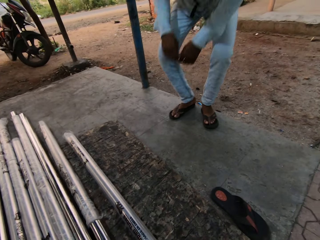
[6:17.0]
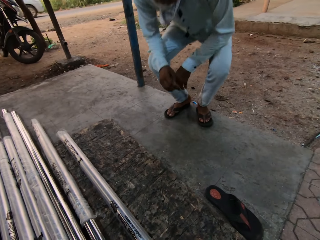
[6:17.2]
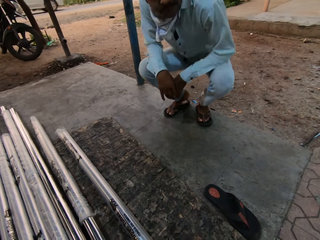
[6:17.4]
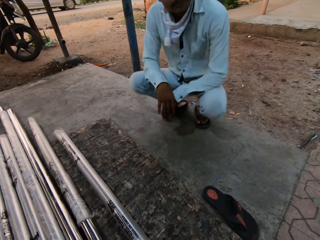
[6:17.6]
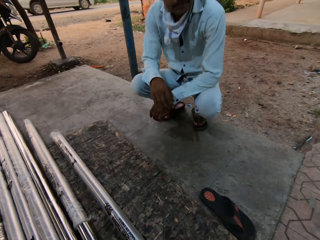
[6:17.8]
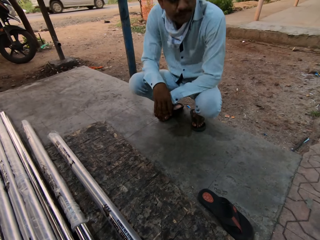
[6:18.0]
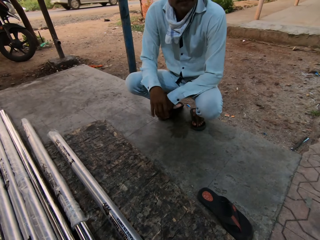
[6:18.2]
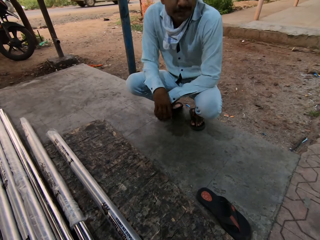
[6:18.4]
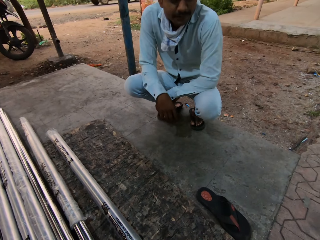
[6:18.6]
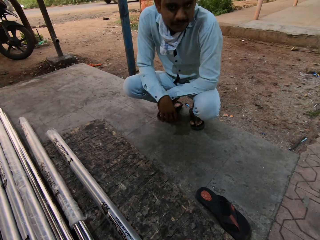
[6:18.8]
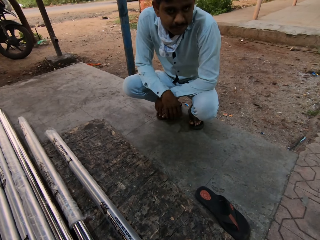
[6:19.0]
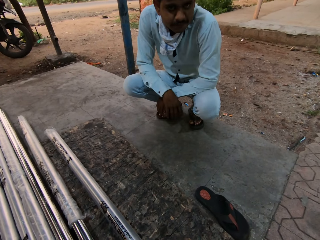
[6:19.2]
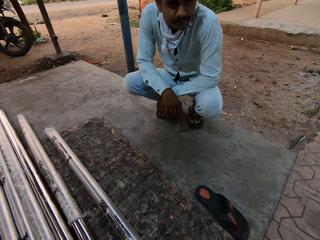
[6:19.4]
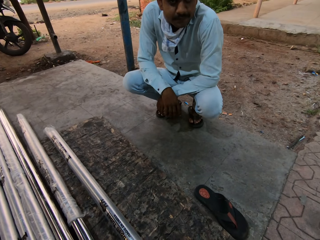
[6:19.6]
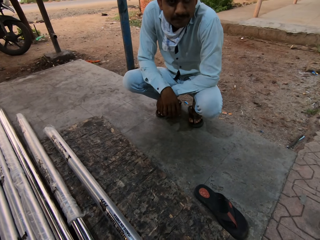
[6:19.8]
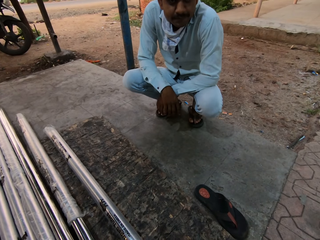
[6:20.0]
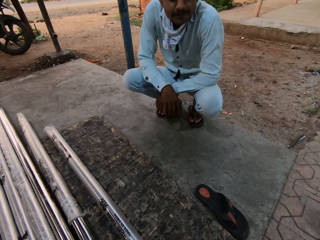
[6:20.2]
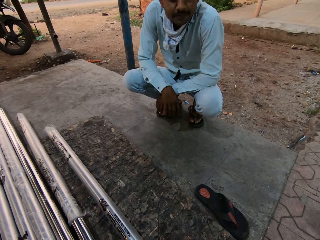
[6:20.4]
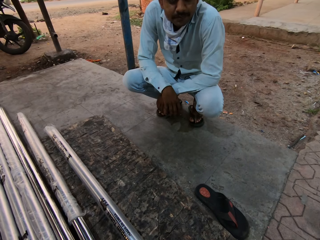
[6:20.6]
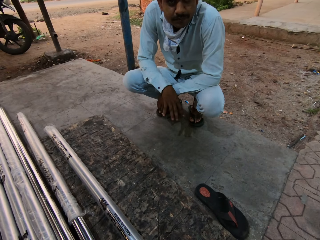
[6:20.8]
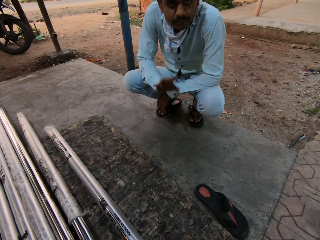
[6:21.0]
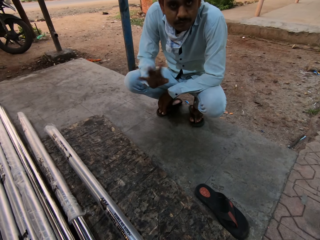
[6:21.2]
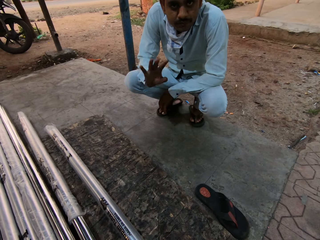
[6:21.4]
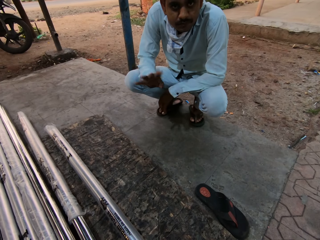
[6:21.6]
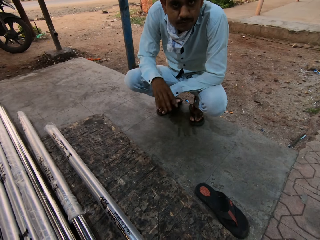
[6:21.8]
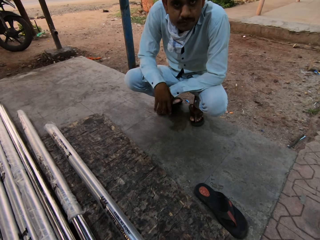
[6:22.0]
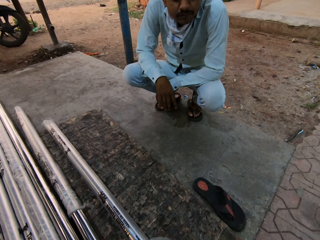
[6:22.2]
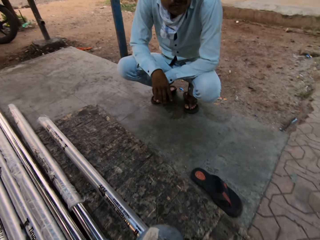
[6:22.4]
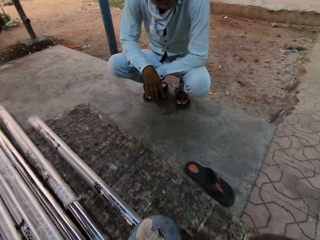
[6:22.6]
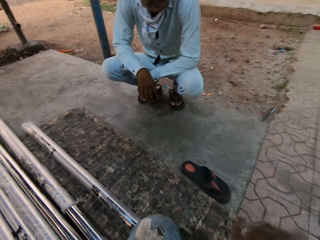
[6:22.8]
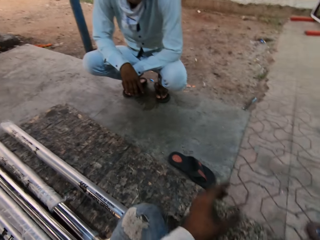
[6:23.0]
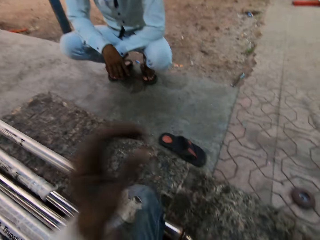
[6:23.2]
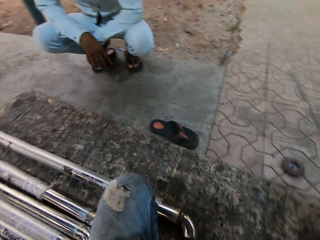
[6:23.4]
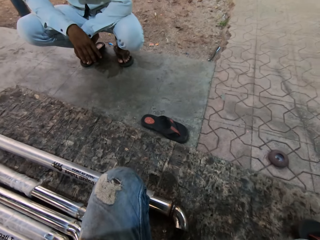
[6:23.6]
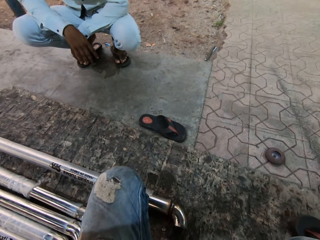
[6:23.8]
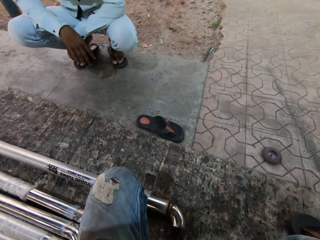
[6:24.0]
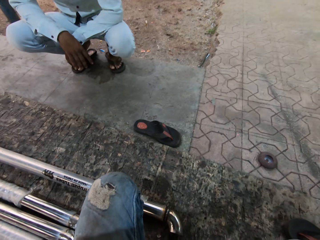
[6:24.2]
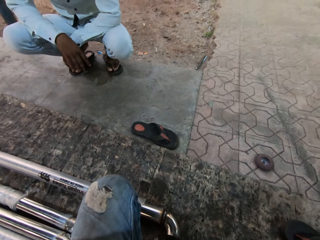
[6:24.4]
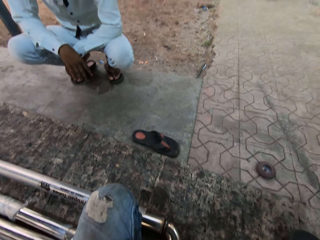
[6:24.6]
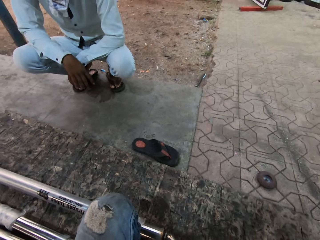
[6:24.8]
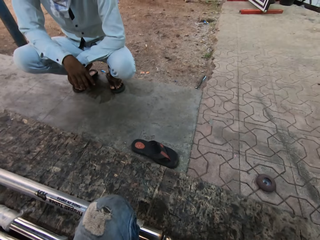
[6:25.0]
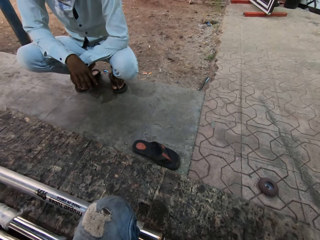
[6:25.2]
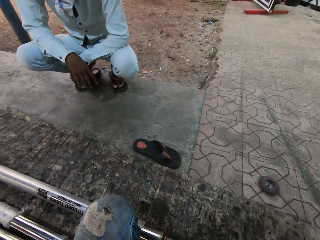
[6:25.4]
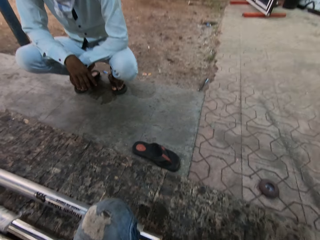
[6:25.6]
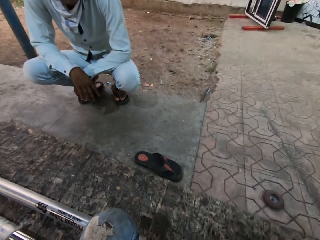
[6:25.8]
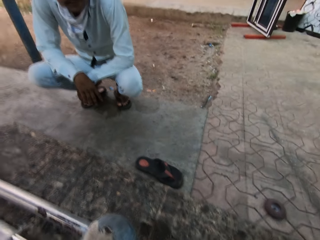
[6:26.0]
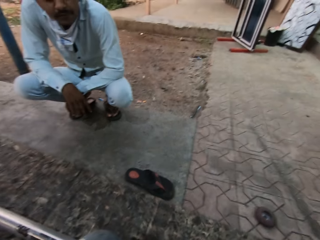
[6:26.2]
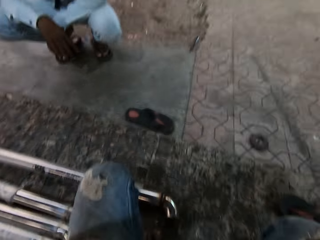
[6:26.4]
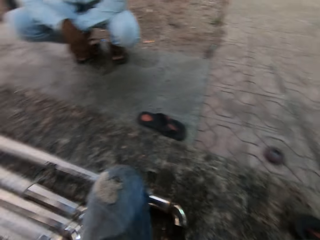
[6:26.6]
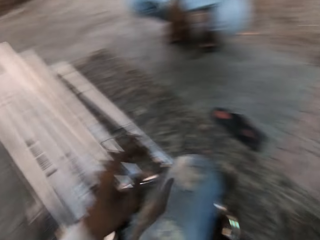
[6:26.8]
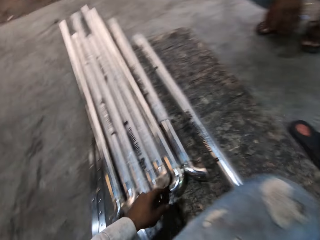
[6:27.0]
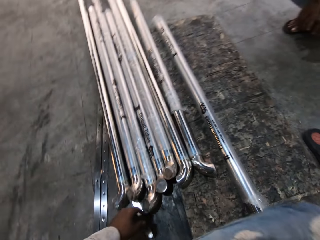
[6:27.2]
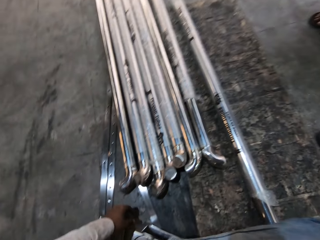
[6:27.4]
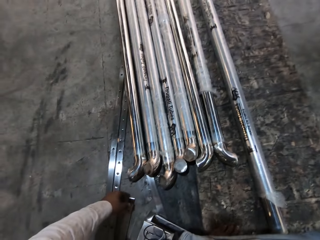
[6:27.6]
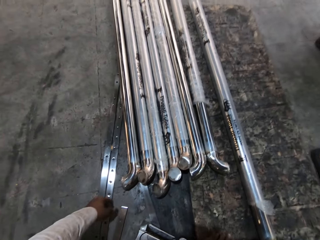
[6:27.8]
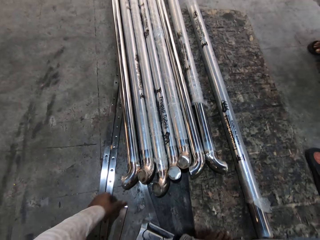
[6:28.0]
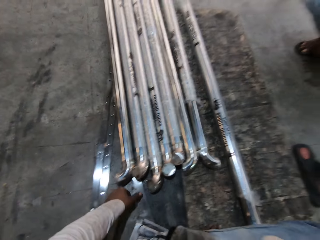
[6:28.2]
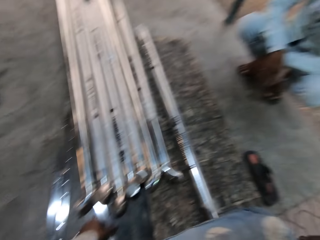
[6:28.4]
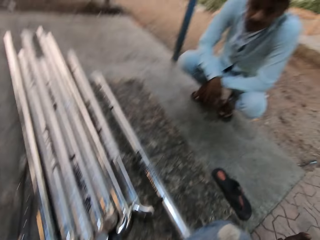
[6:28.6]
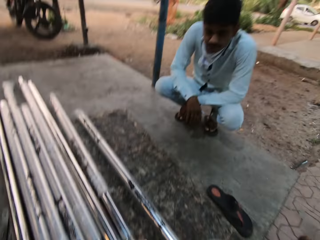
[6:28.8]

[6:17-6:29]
A person squats. The person waves at the camera. The camera wearer looks at the person. They look around. They raise the hand. They look around. They adjust the camera.

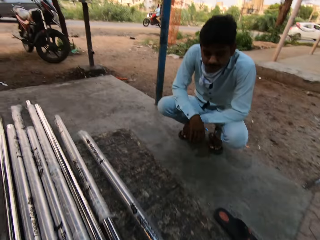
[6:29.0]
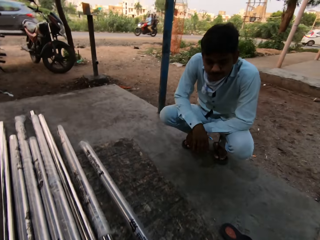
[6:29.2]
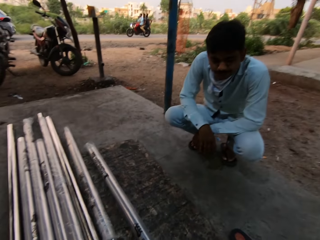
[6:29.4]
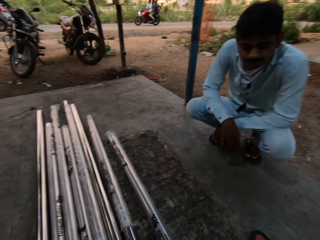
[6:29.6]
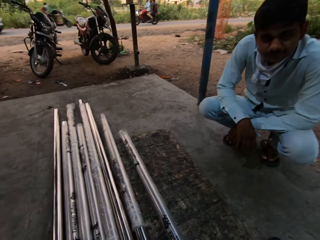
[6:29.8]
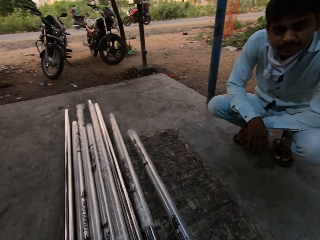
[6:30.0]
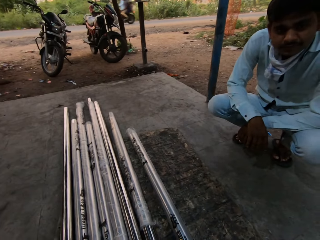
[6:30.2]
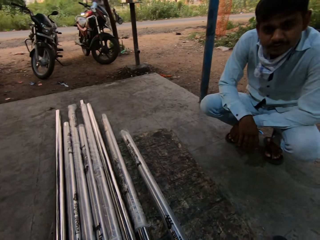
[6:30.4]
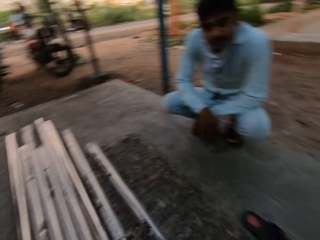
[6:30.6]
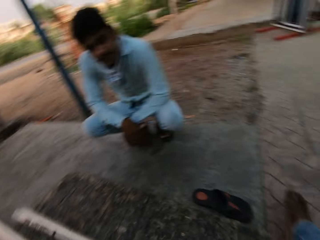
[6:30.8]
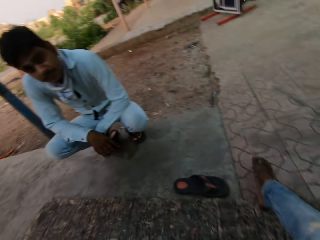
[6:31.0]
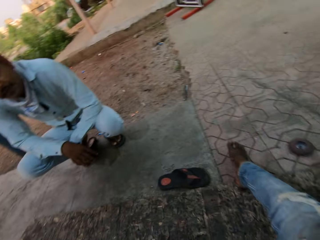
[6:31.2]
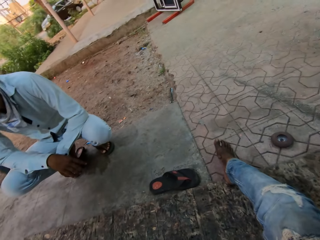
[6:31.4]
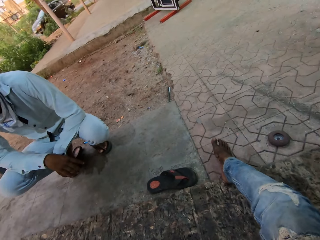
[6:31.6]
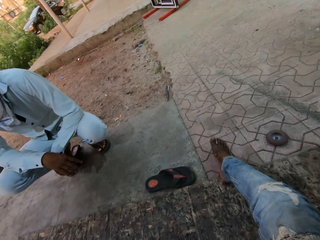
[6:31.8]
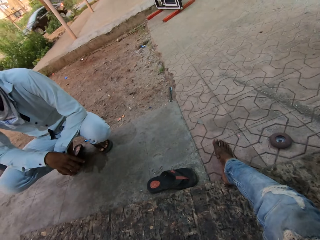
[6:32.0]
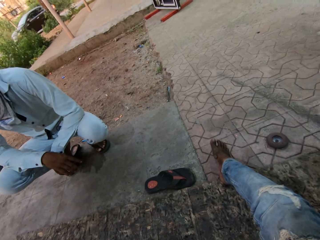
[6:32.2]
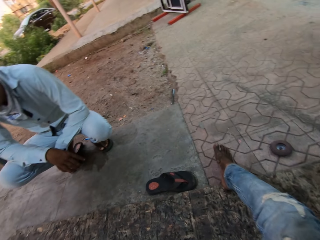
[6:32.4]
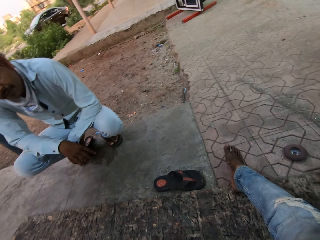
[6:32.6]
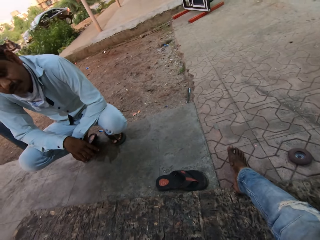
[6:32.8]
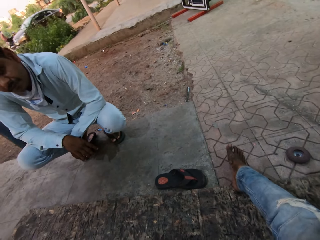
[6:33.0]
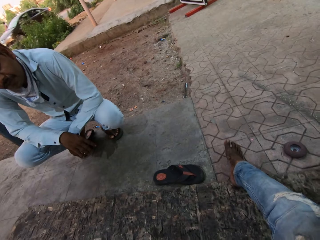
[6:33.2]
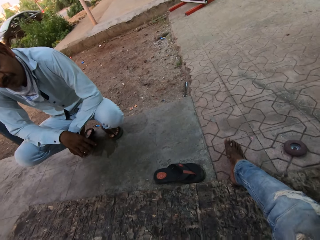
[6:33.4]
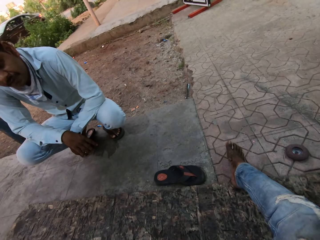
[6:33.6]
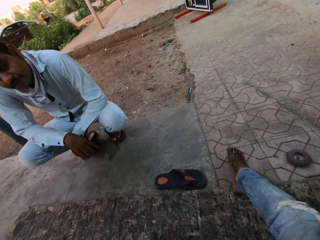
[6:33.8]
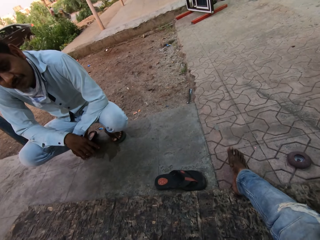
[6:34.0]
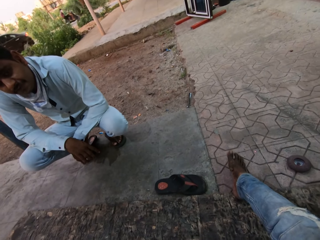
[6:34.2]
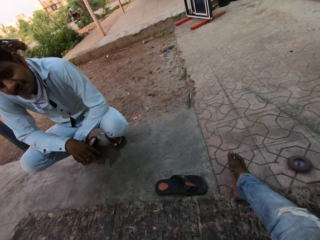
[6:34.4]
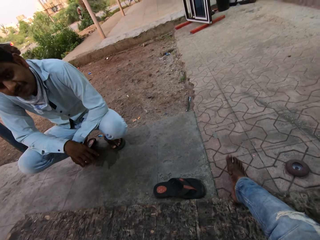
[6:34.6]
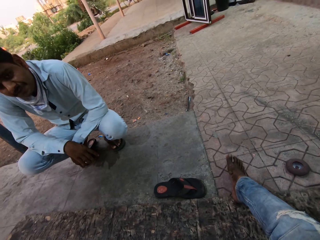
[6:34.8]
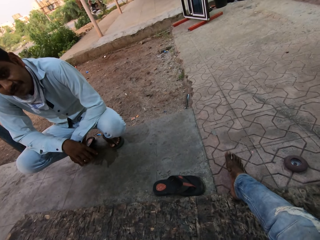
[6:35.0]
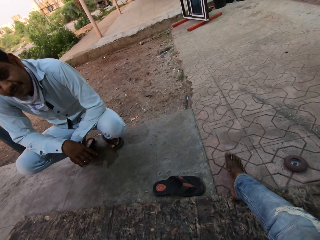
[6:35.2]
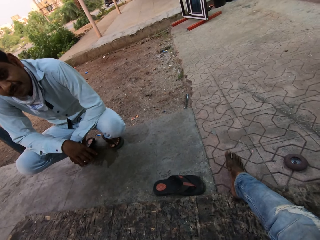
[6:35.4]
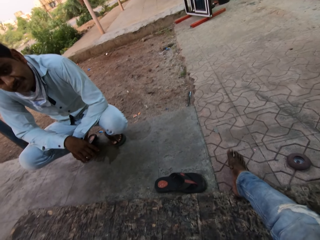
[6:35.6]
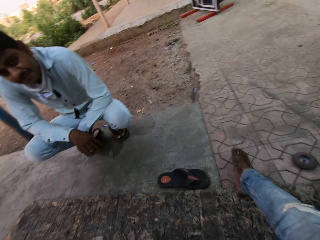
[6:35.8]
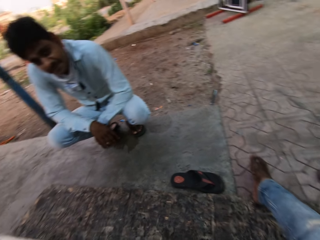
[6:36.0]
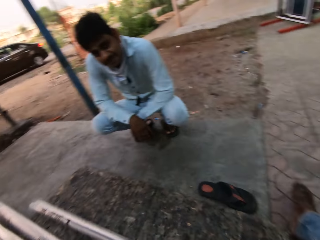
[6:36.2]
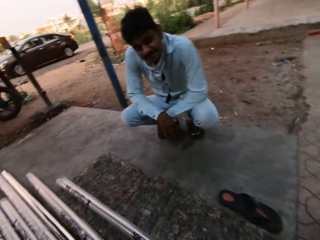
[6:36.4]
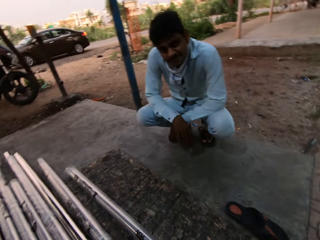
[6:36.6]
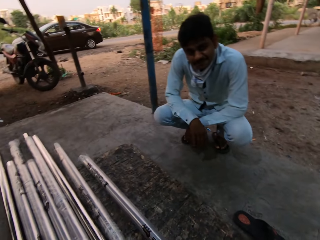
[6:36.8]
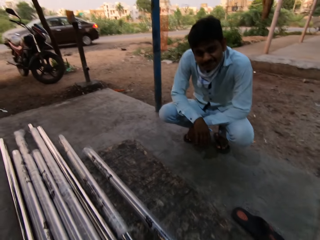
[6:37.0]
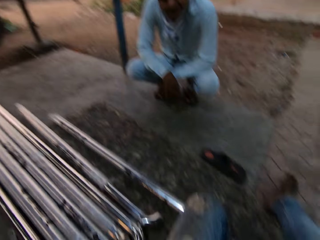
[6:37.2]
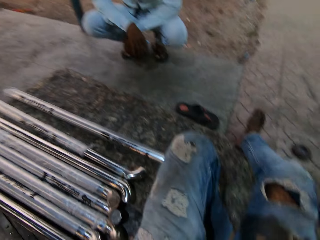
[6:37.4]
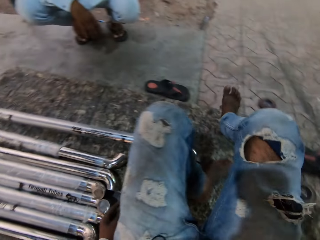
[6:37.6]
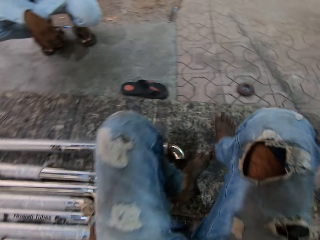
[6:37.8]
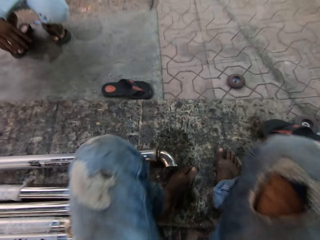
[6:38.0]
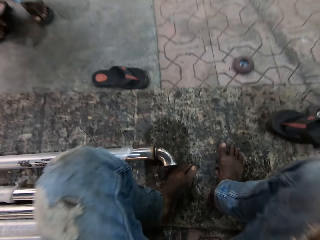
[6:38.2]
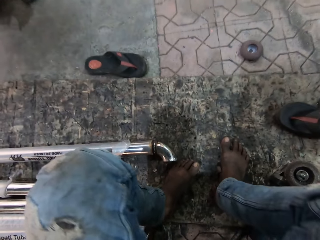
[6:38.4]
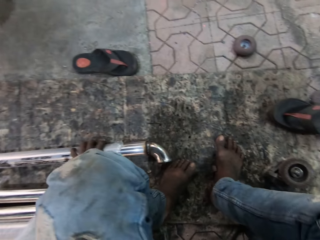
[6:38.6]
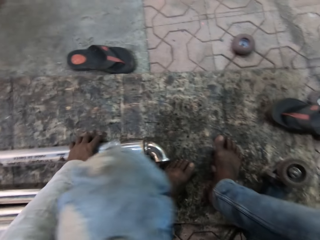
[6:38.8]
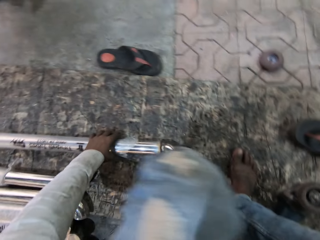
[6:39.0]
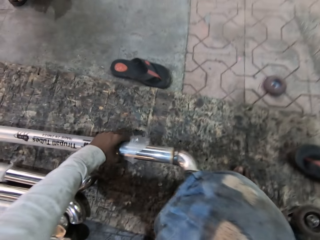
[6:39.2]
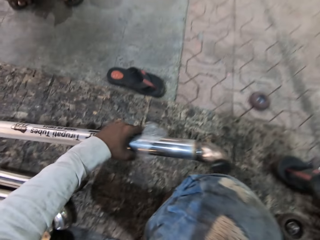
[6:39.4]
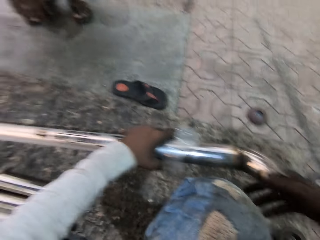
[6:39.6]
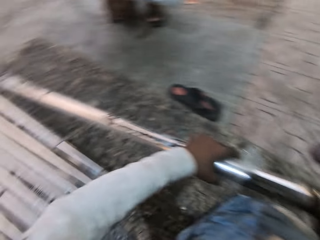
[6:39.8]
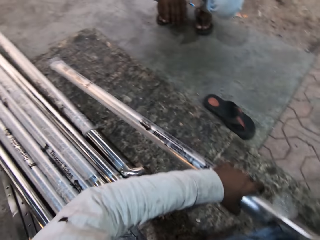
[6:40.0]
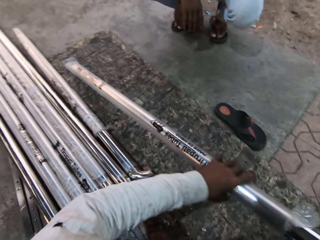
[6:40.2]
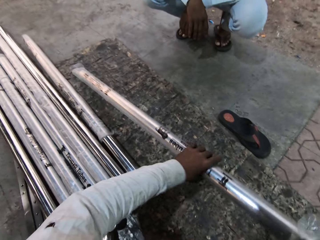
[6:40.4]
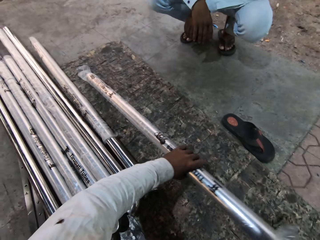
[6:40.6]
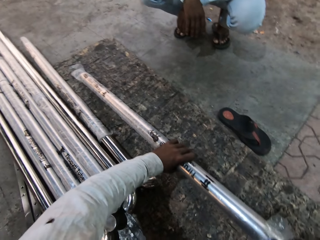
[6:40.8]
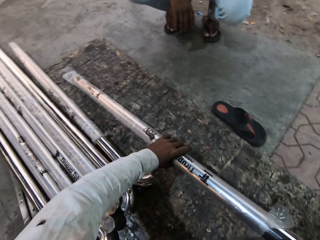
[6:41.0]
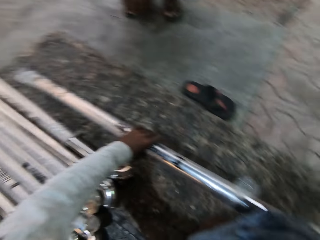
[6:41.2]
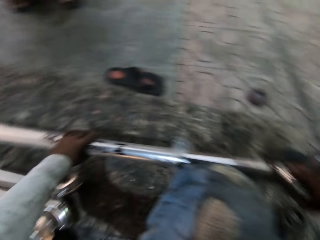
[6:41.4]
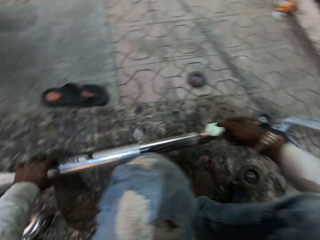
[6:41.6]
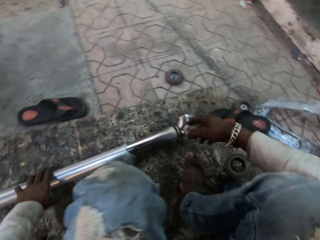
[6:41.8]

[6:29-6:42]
The camera wearer looks around. They adjust their sitting position. They take a metal rod.
